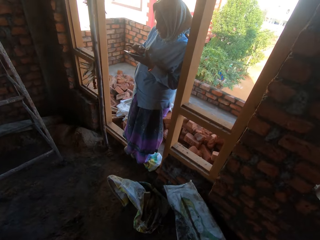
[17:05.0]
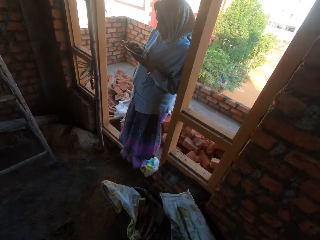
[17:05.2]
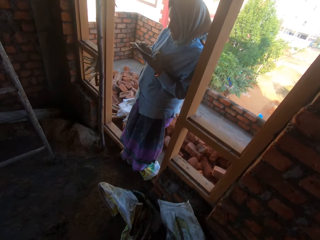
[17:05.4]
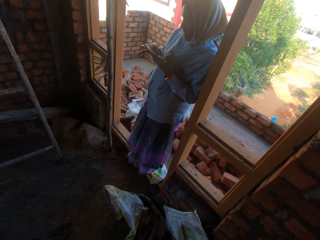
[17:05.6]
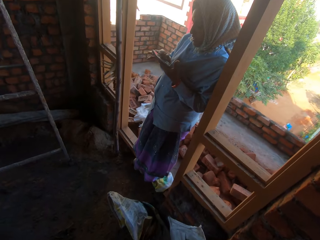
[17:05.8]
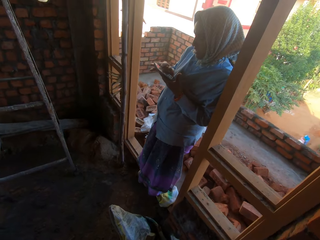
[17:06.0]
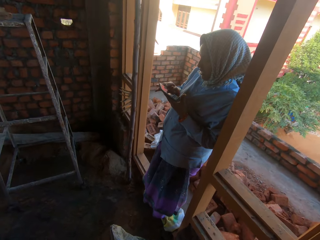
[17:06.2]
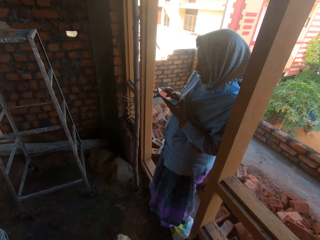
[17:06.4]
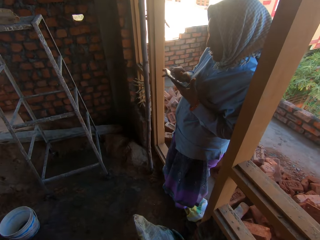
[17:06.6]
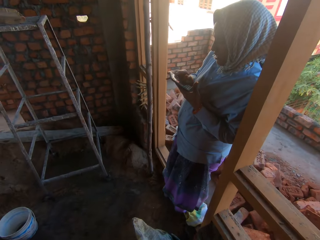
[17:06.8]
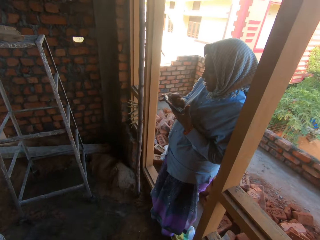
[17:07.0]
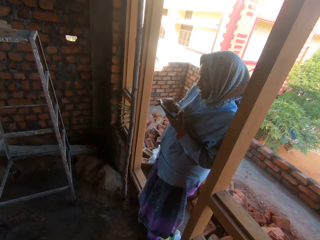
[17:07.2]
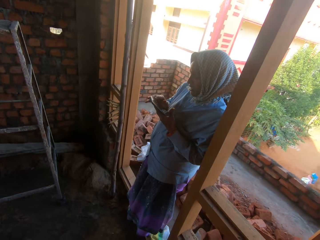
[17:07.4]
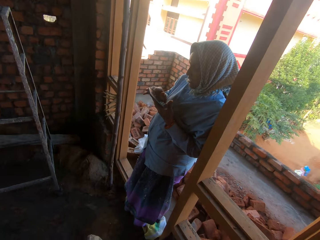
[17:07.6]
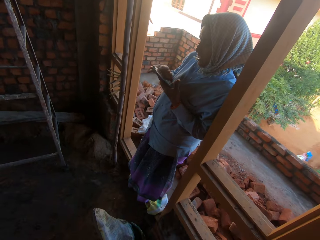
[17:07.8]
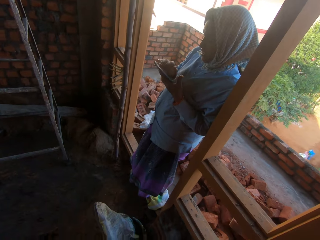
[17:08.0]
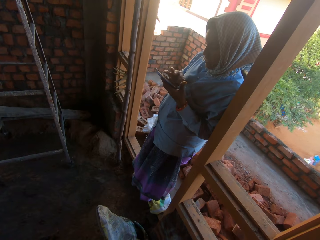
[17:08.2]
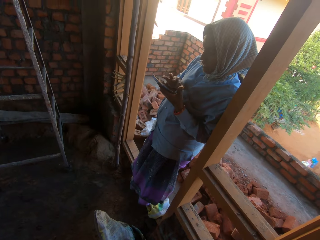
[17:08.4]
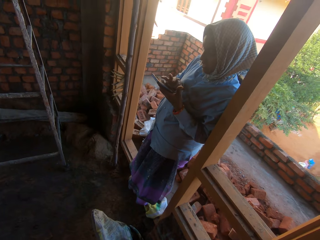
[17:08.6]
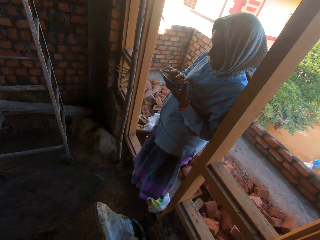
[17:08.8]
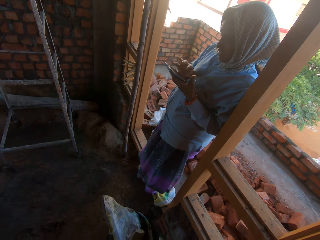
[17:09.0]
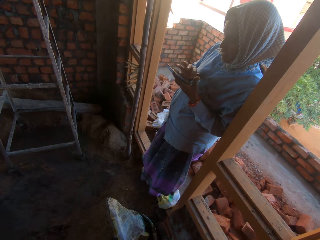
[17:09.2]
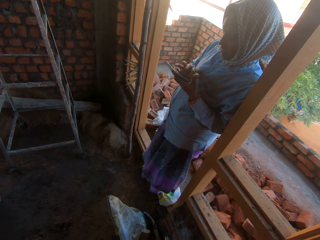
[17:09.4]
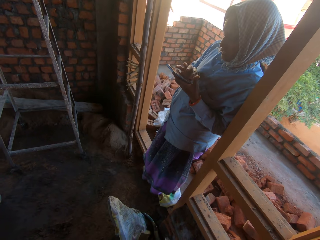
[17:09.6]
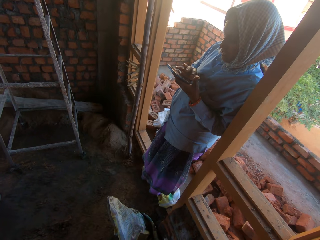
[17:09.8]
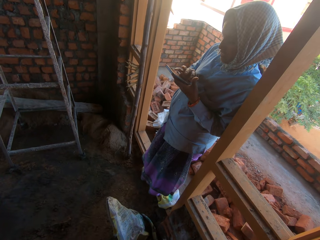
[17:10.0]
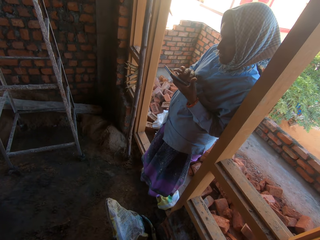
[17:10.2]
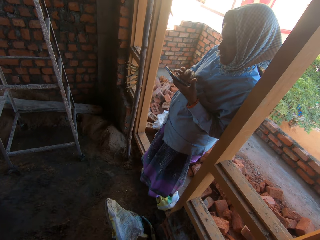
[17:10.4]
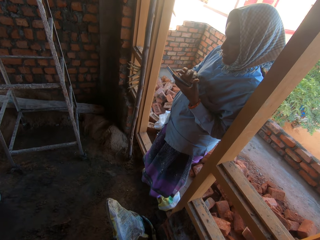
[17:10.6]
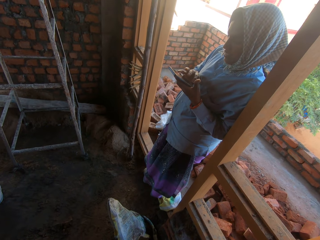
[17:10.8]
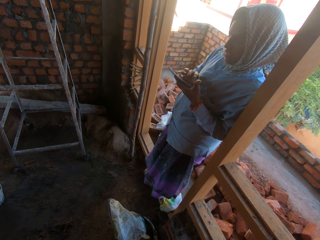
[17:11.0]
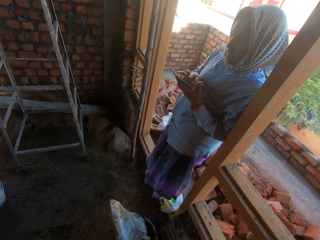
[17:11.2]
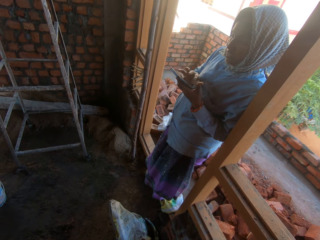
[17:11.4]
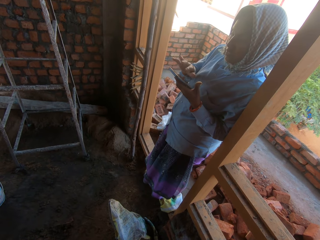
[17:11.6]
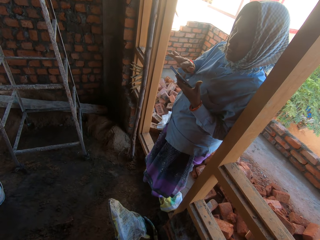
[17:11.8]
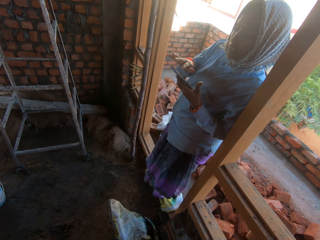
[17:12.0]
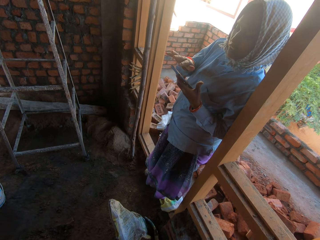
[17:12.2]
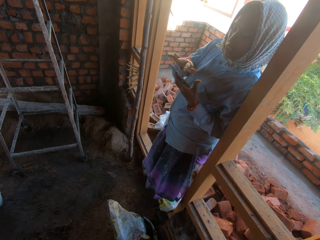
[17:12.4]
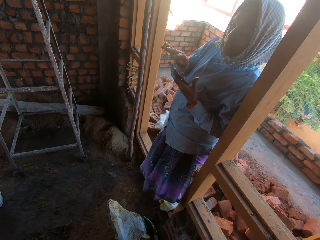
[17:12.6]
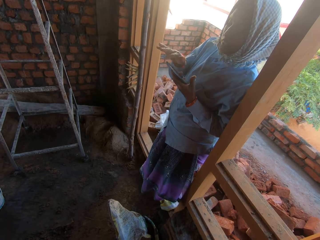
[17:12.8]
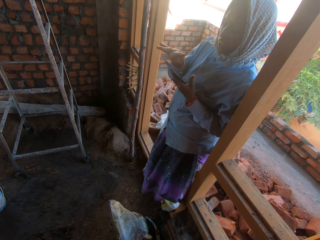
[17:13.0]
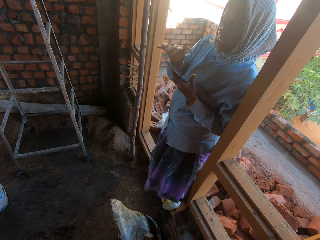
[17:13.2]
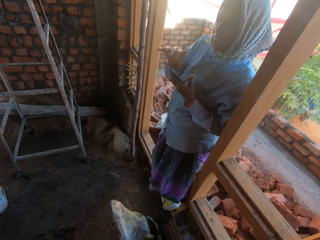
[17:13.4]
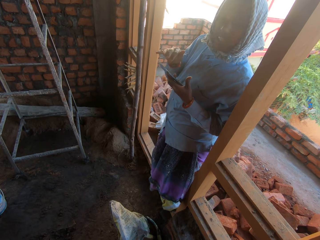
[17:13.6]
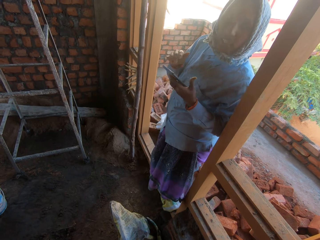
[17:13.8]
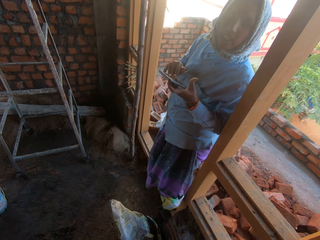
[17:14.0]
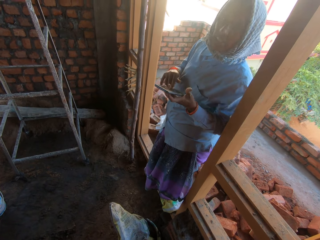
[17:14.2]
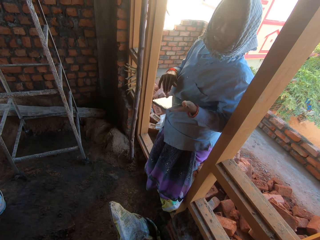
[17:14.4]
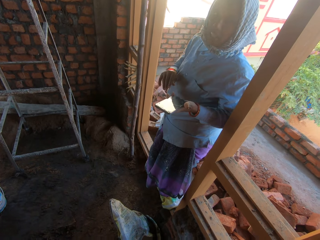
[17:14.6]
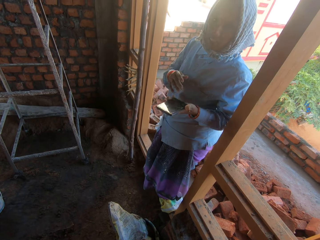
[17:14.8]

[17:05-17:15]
A woman operates the phone with her right hand. The camera wearer talks to the woman.

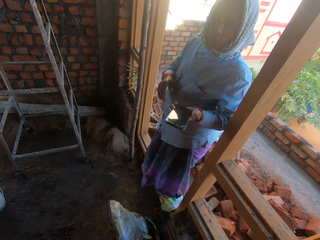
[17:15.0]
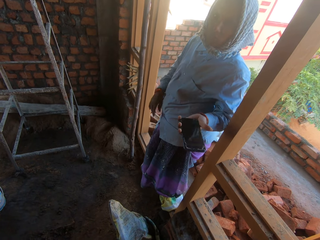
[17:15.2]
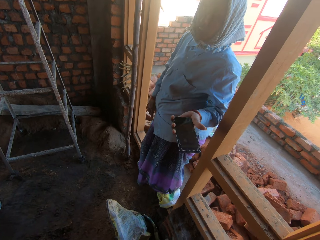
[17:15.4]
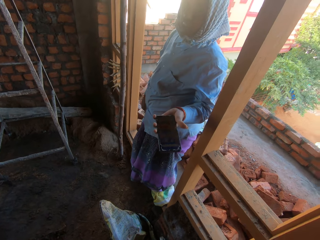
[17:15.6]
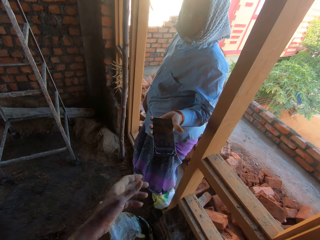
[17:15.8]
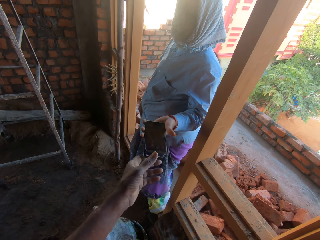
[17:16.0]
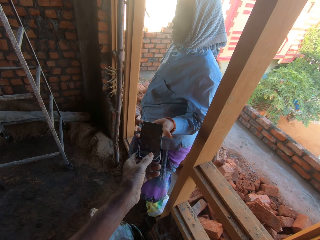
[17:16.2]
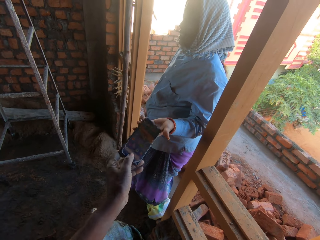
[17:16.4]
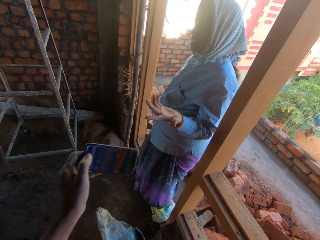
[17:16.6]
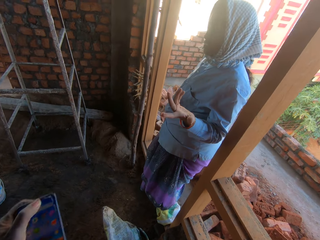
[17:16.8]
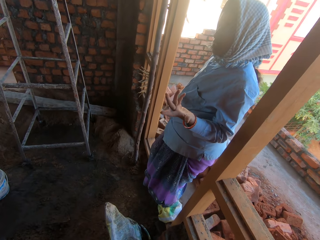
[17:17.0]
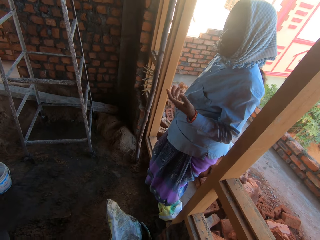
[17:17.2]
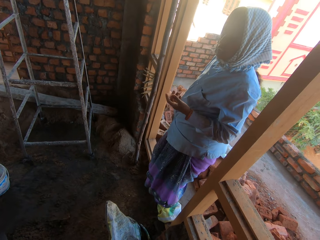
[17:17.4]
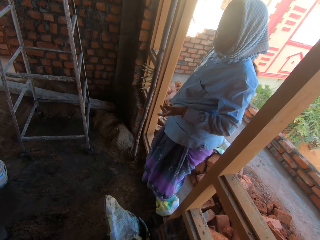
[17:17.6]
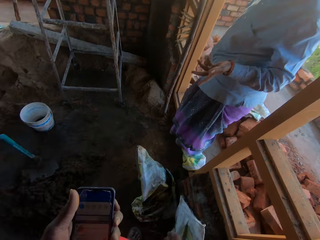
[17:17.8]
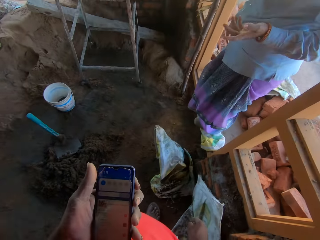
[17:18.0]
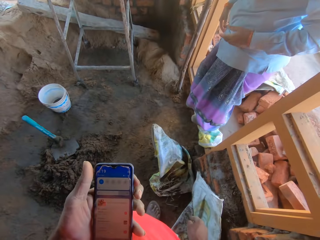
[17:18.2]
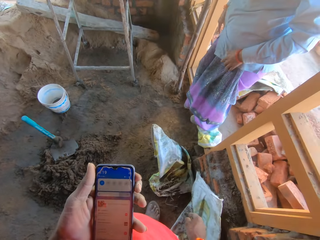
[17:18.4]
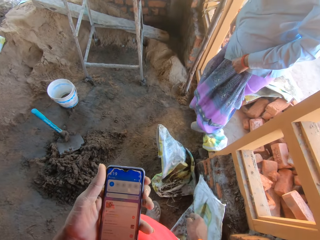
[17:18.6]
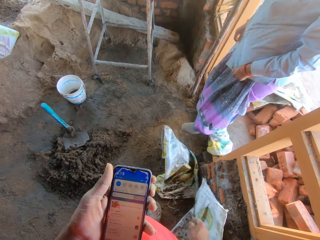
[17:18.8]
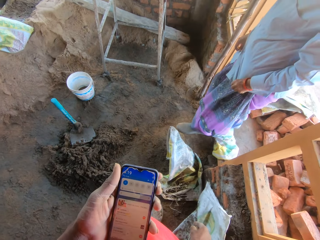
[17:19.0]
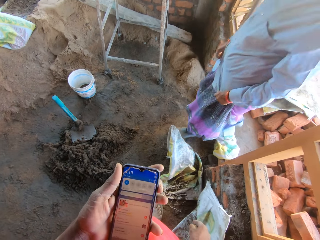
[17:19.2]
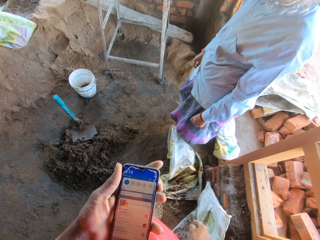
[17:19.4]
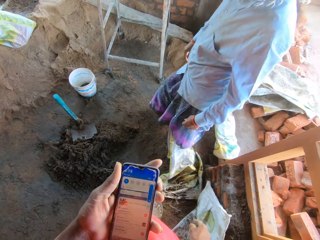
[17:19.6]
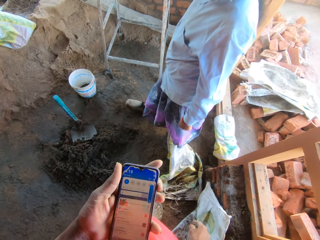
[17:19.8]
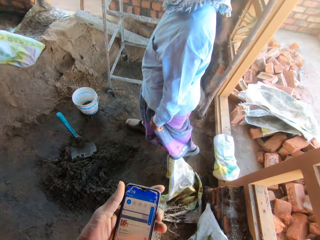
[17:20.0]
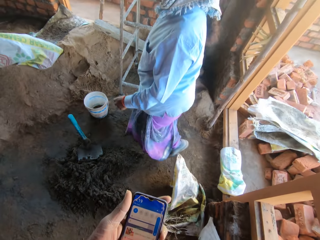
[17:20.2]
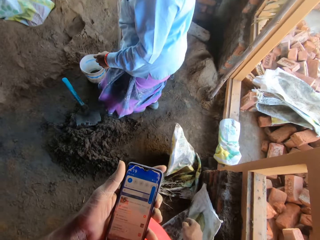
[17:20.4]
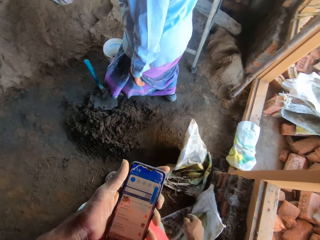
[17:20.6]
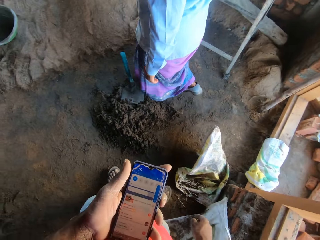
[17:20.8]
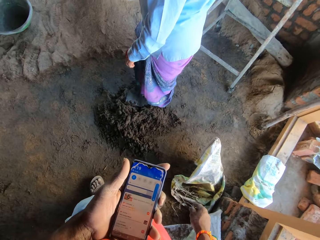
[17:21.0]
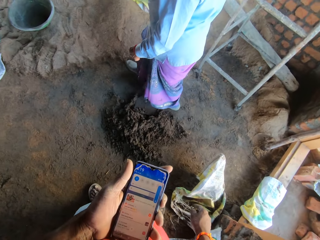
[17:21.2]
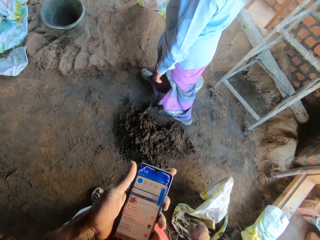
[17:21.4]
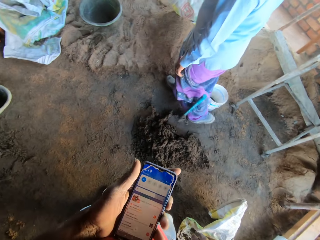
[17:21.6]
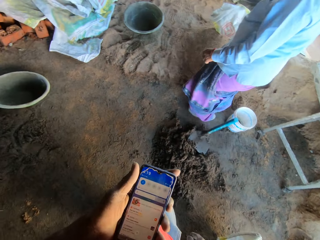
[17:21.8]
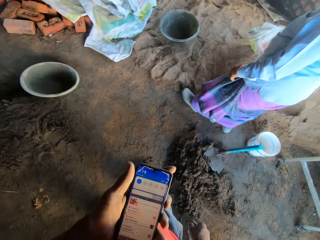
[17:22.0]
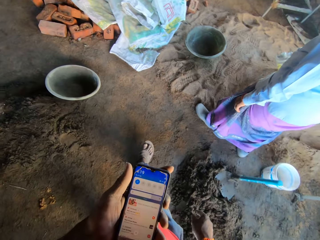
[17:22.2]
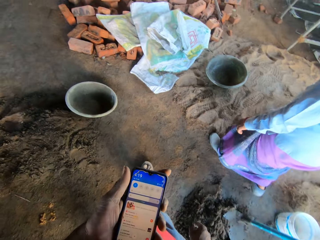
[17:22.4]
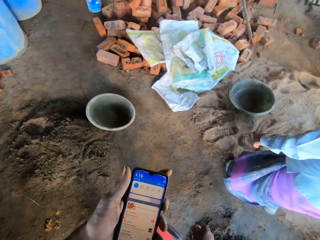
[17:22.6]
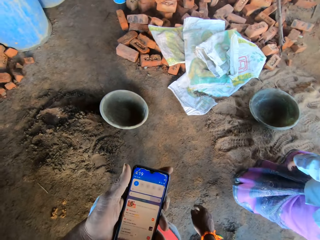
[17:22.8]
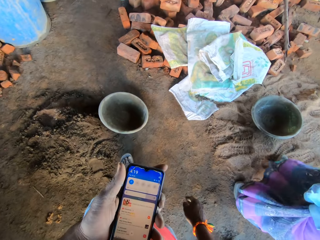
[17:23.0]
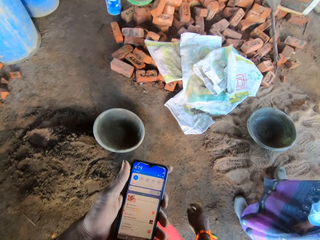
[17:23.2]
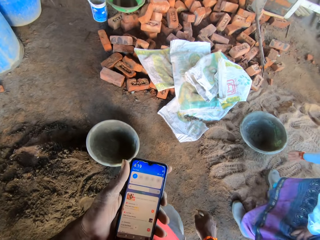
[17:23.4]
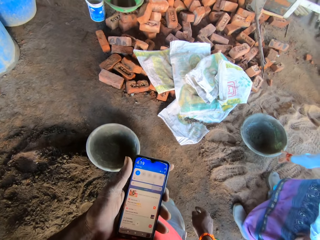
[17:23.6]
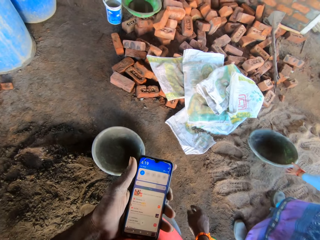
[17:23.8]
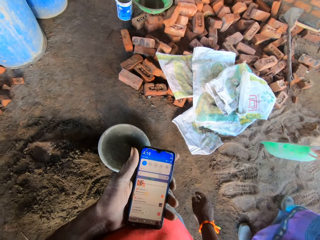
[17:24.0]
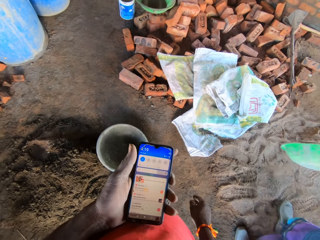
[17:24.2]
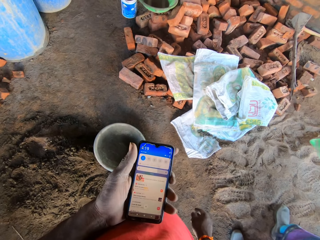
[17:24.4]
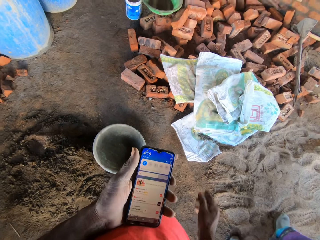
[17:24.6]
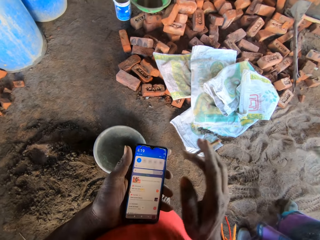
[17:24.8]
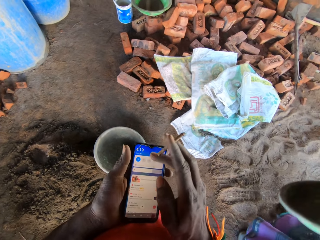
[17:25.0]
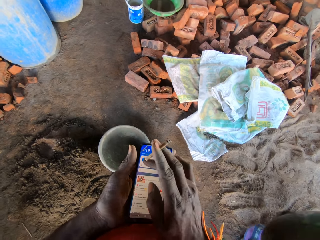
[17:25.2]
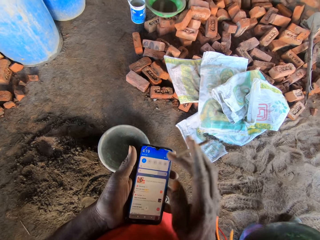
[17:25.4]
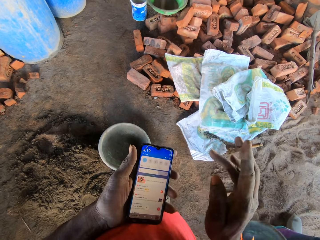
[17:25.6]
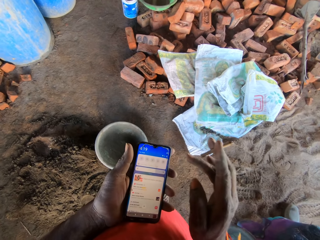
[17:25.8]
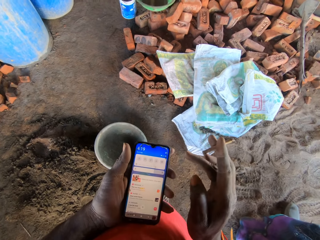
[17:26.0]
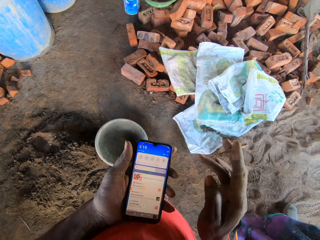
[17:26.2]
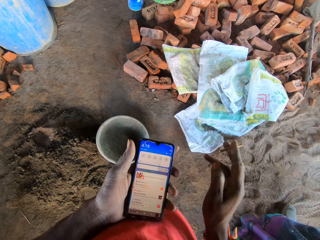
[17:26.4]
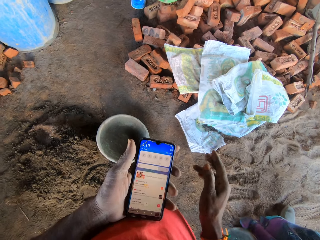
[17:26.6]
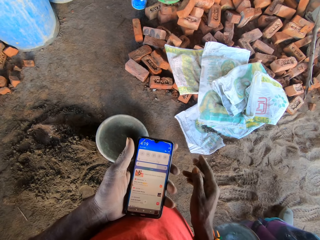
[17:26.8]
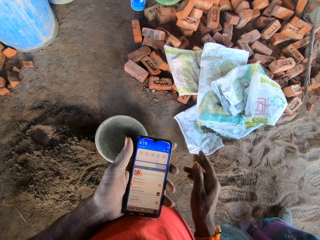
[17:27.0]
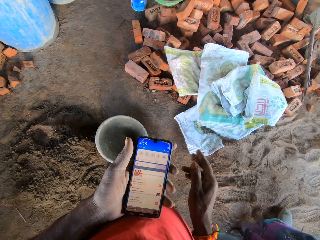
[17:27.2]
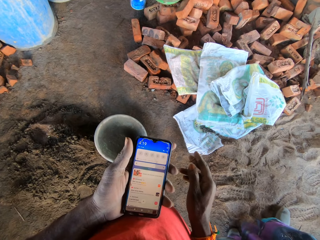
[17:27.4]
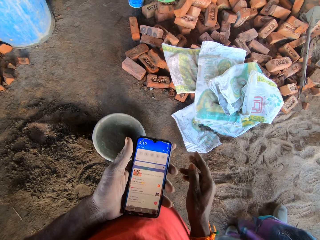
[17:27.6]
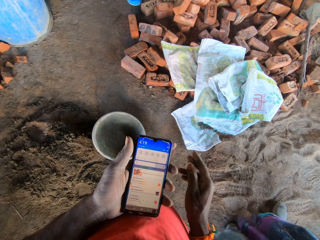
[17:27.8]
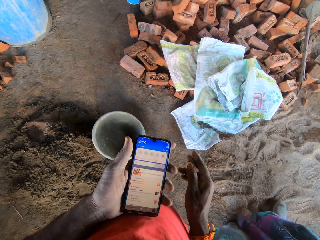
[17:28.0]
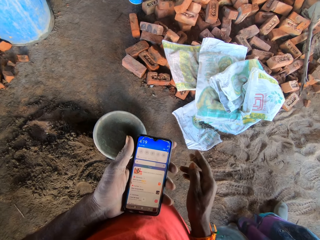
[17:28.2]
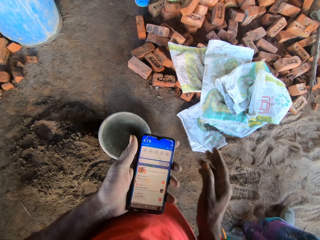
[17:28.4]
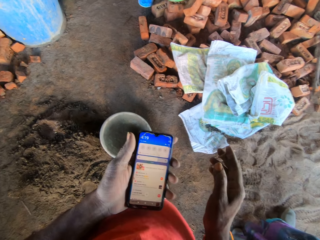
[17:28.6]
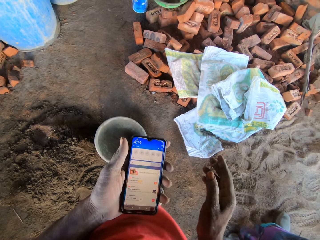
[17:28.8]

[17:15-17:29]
The camera wearer takes the phone. A woman passes the phone to the camera wearer with her left hand. The camera wearer operates the phone with his left hand. The woman walks into the construction site. The woman picks up a green pan on the floor with her right hand. The camera wearer operates the phone with his right hand.
